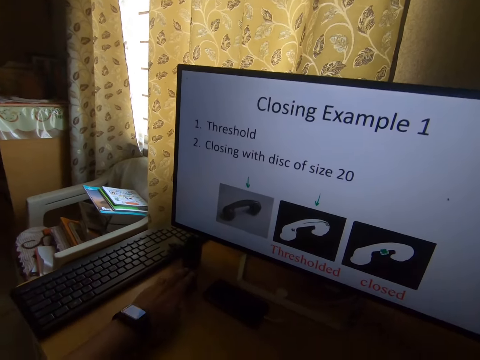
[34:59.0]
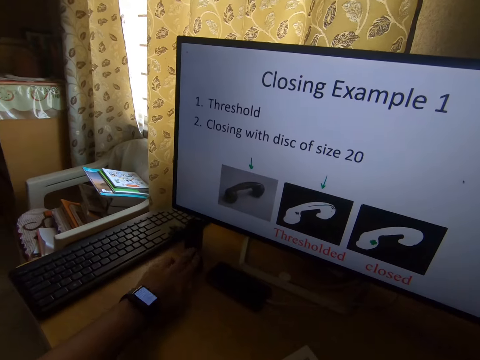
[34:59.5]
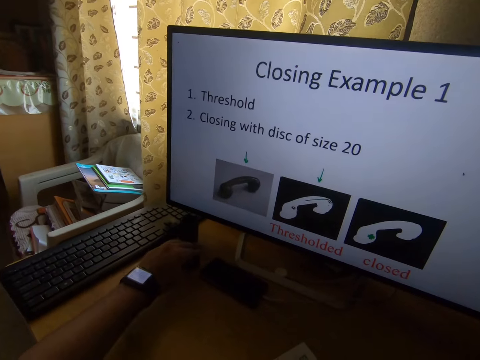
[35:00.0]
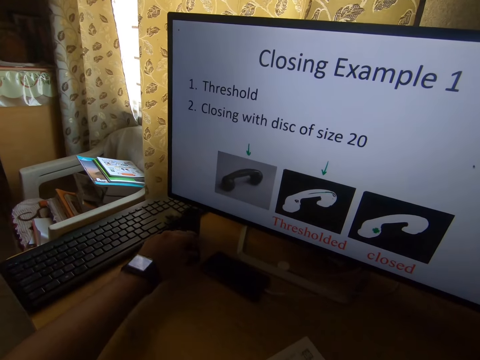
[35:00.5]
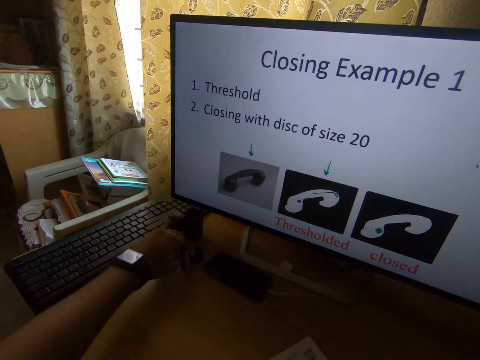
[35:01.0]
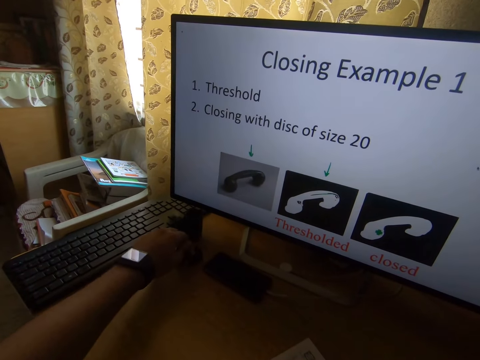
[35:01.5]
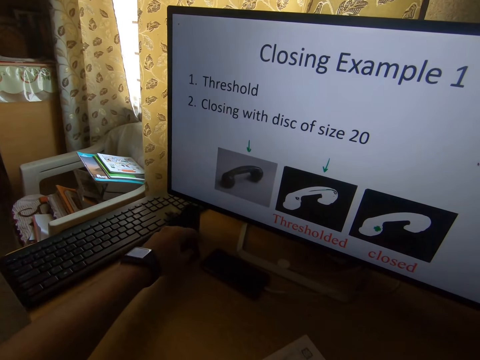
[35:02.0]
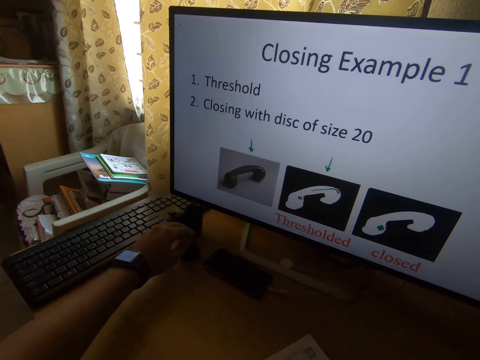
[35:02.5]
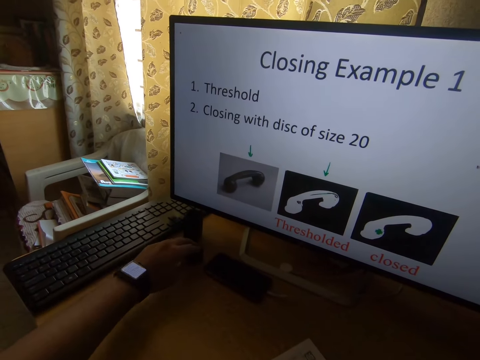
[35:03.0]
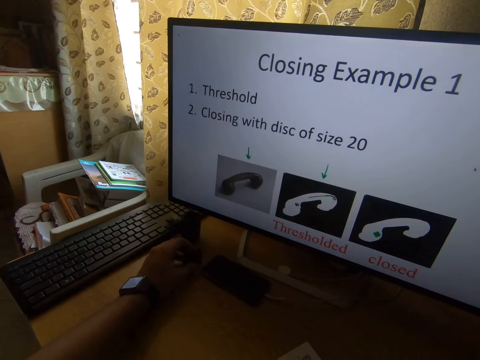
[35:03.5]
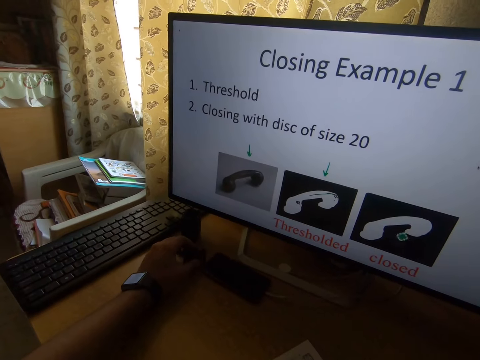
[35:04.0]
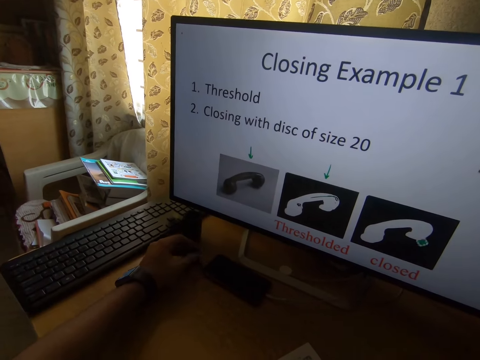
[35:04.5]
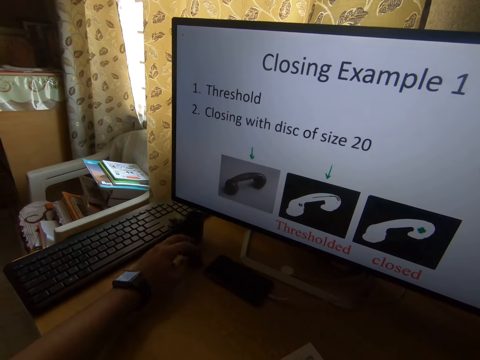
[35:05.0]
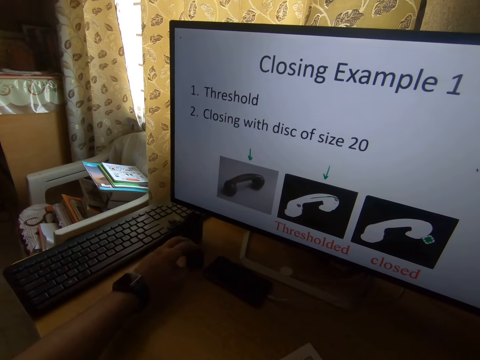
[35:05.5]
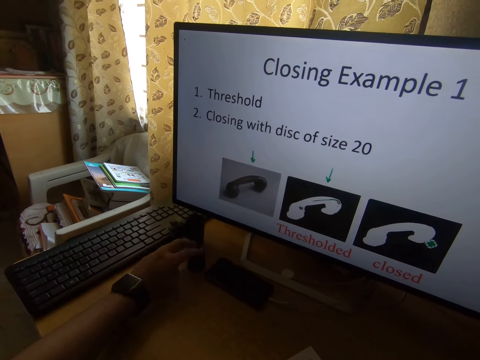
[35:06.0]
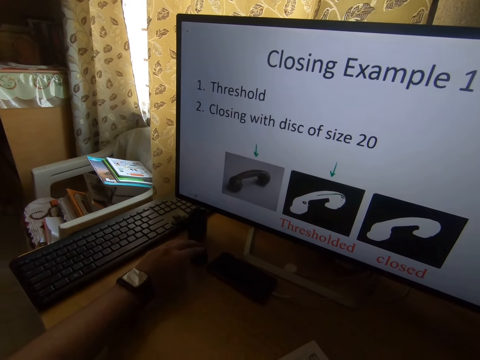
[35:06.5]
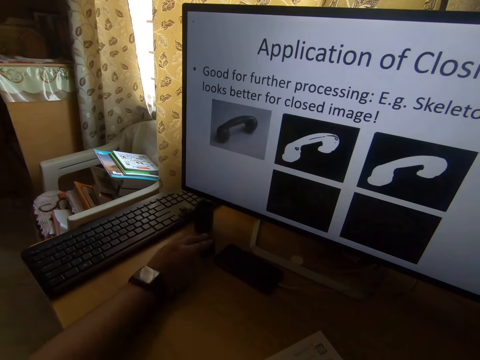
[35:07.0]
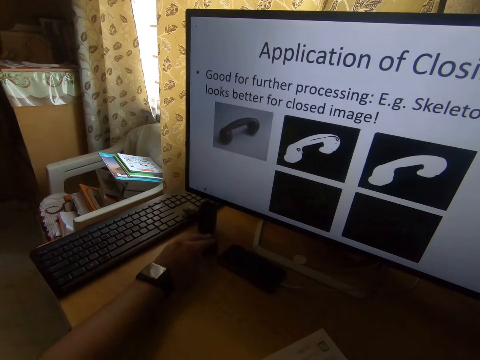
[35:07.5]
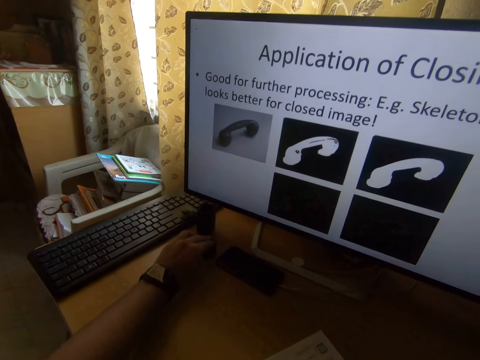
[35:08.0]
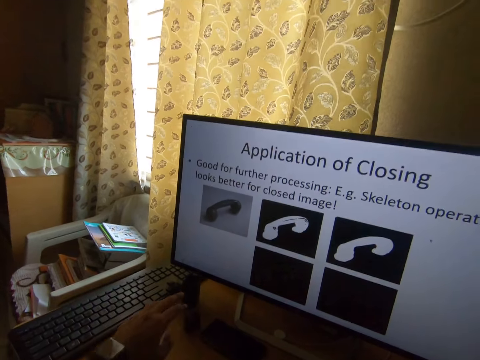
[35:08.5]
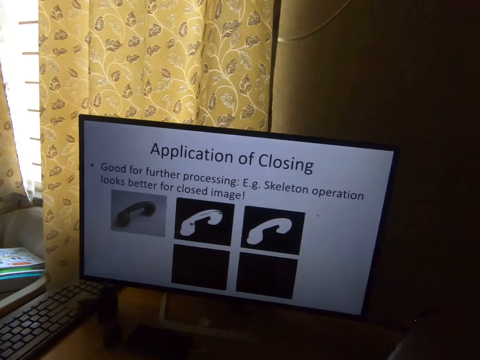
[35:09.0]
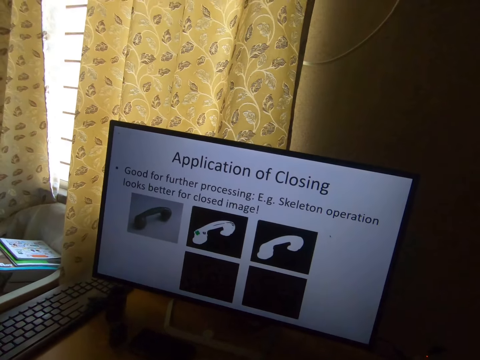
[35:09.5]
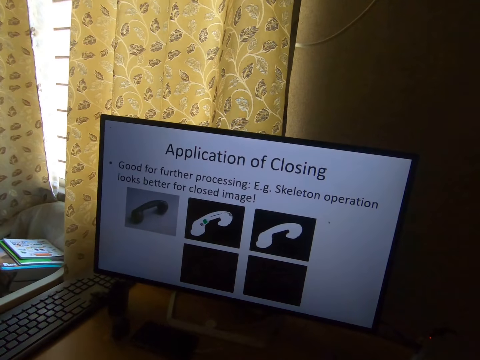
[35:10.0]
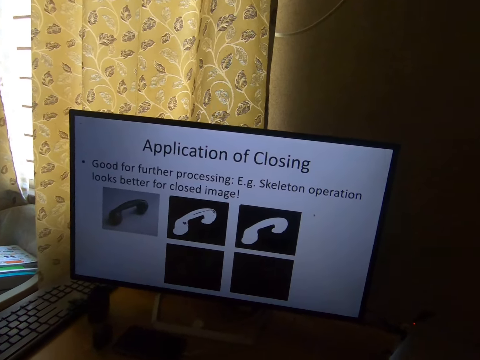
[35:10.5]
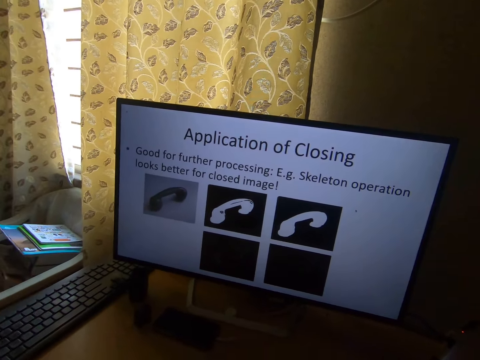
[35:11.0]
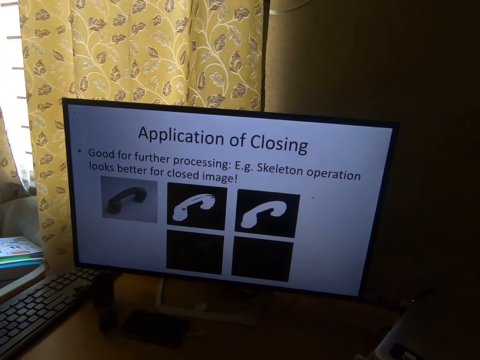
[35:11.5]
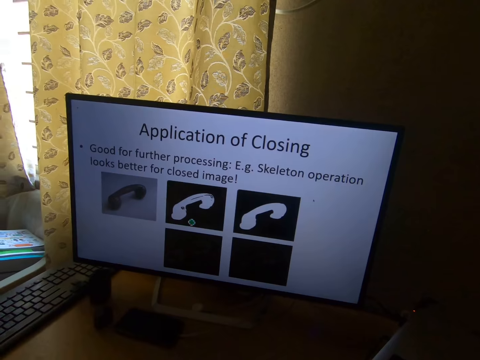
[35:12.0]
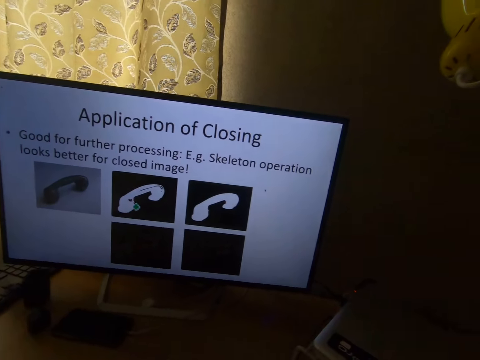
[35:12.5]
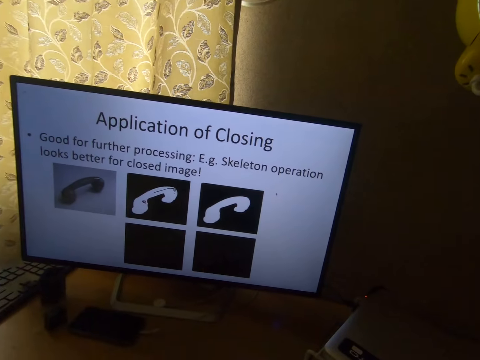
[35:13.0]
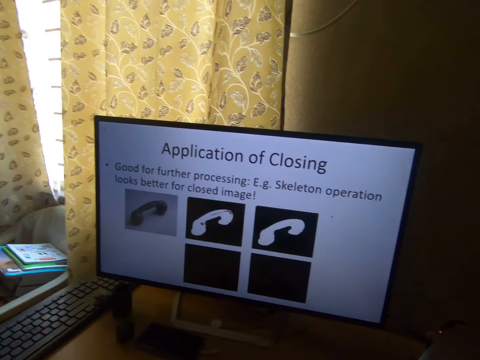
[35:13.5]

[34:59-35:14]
The camera wearer touches something. He arranges the devices on the table with his left hand.

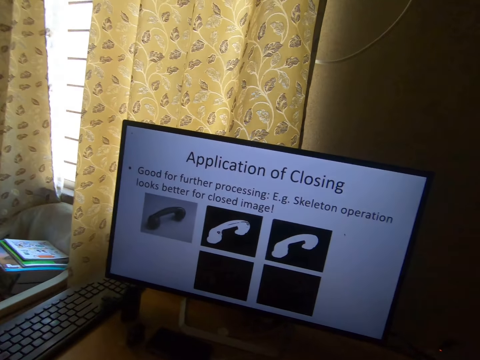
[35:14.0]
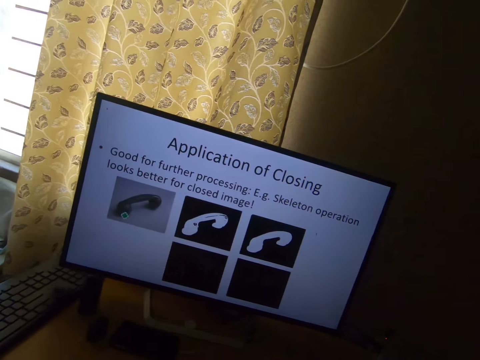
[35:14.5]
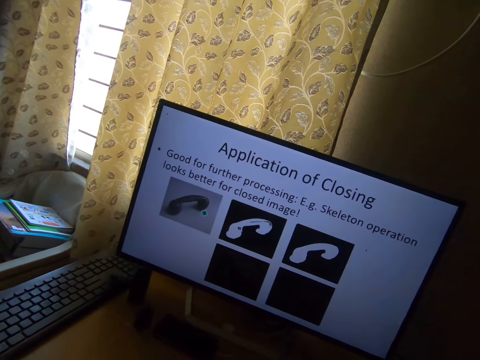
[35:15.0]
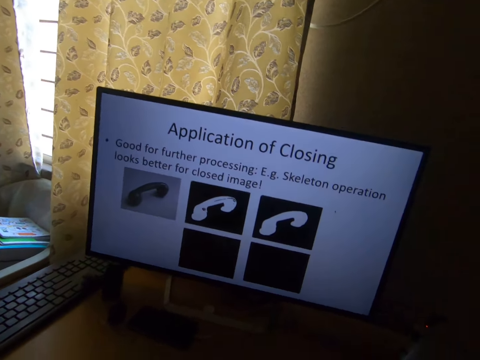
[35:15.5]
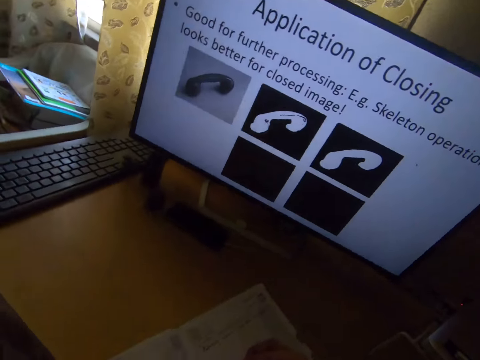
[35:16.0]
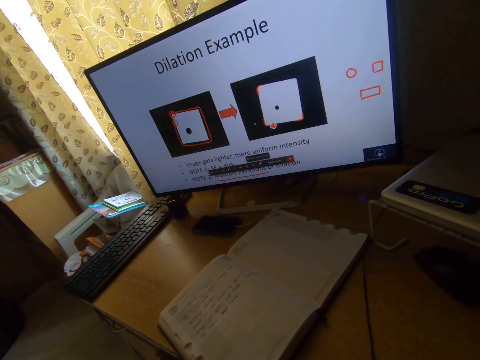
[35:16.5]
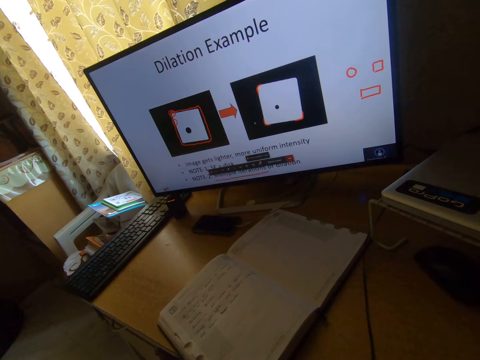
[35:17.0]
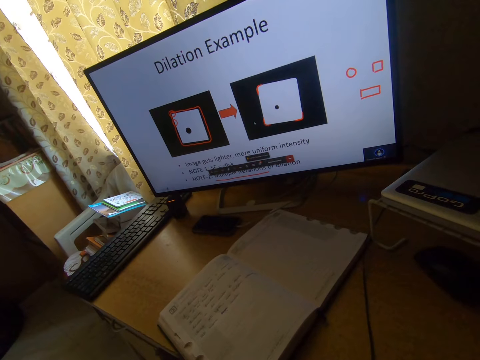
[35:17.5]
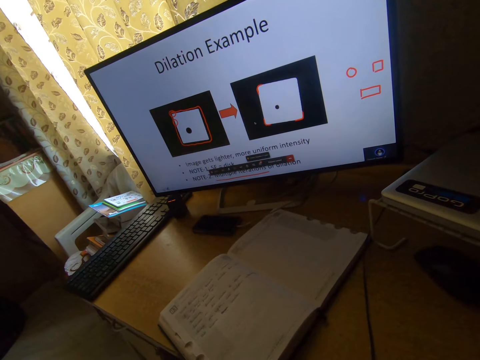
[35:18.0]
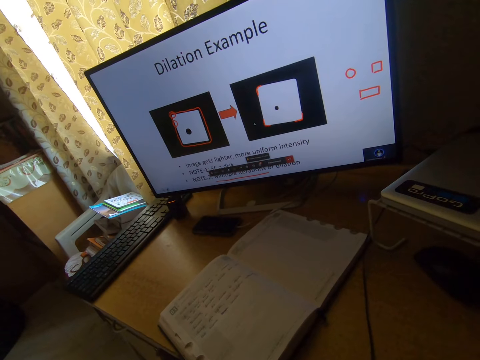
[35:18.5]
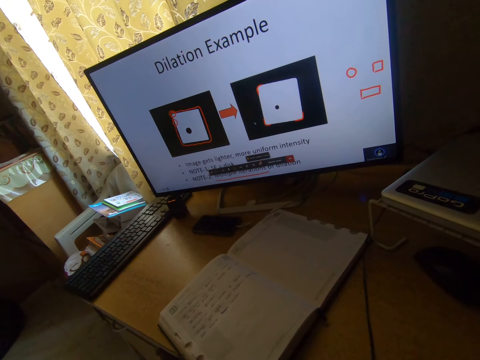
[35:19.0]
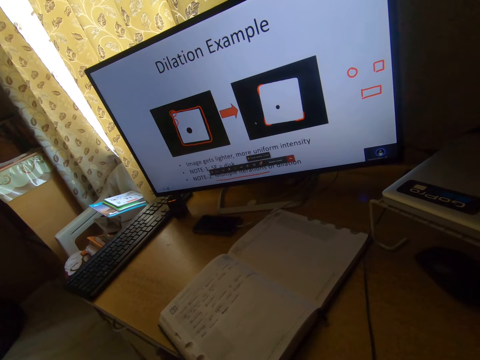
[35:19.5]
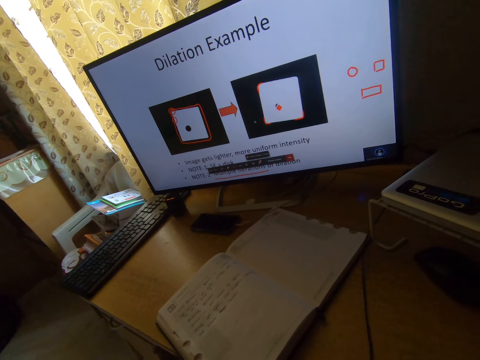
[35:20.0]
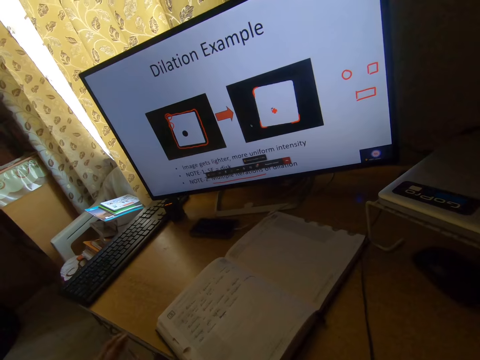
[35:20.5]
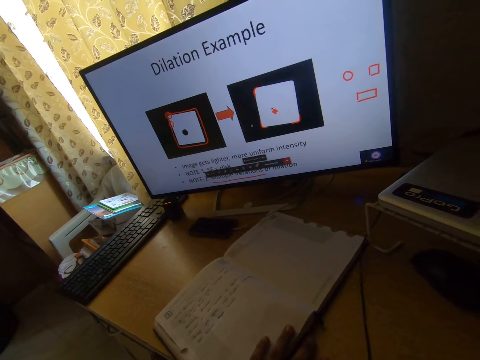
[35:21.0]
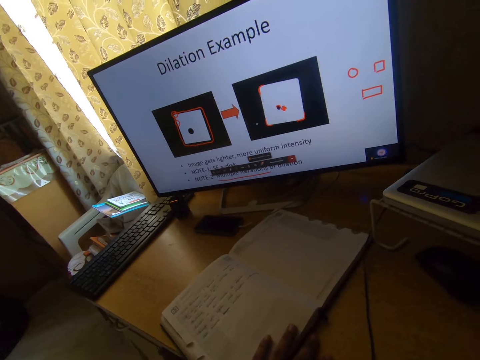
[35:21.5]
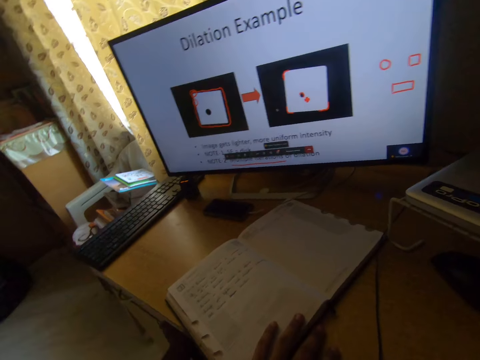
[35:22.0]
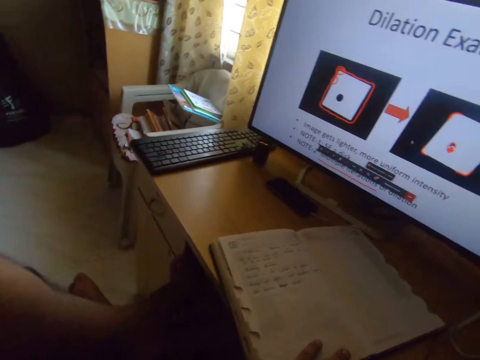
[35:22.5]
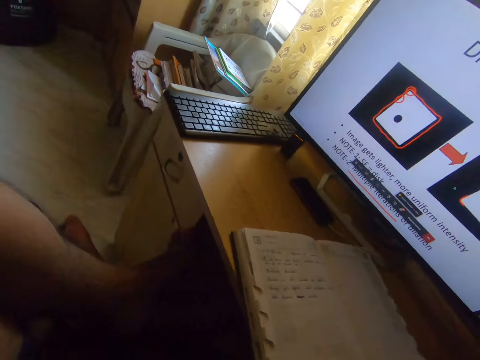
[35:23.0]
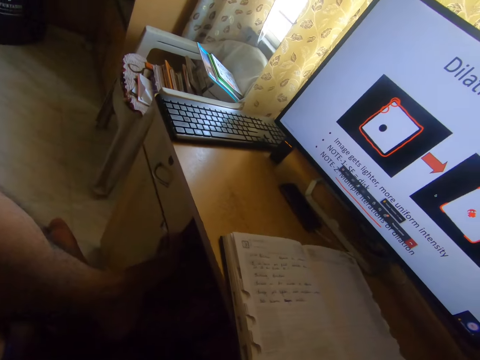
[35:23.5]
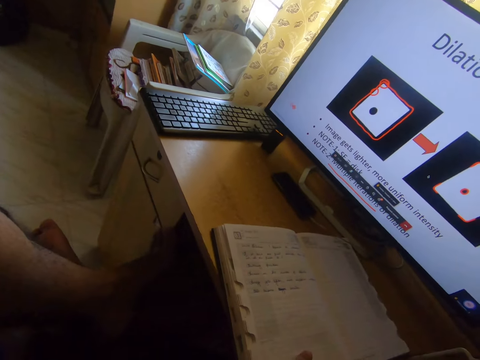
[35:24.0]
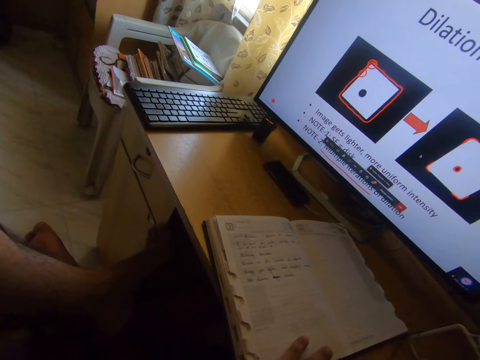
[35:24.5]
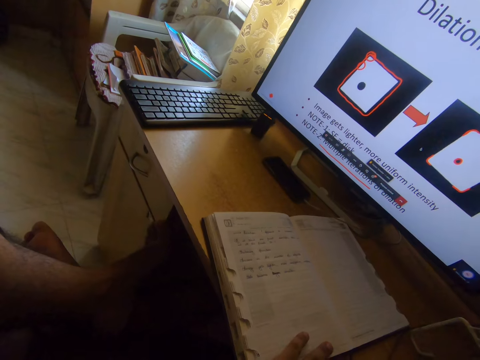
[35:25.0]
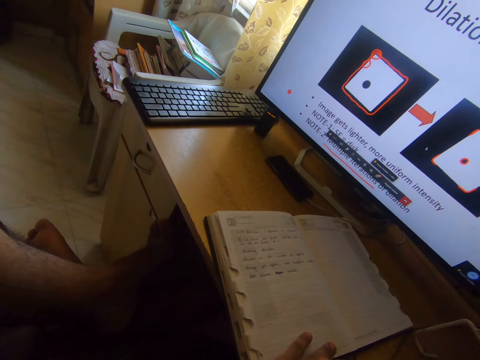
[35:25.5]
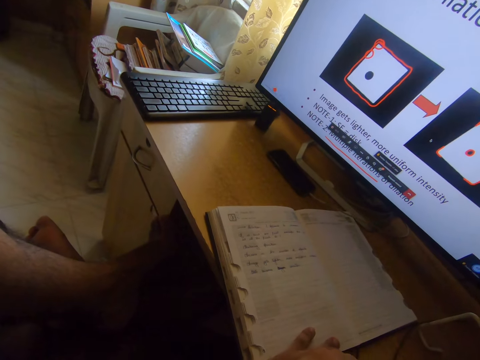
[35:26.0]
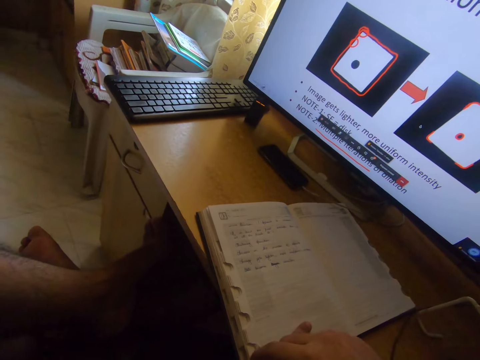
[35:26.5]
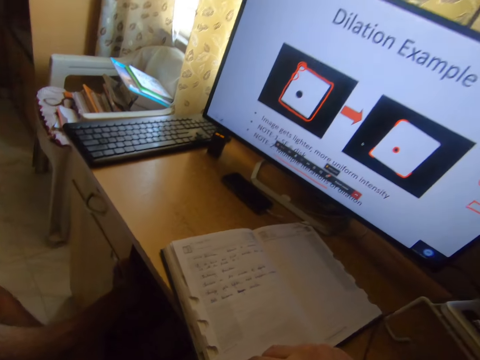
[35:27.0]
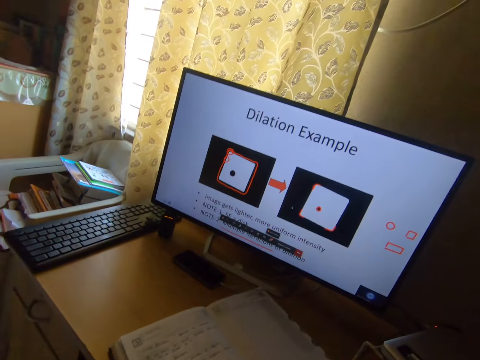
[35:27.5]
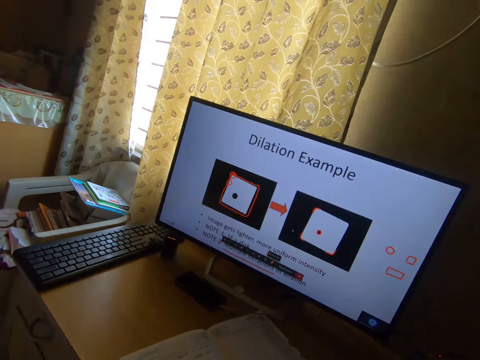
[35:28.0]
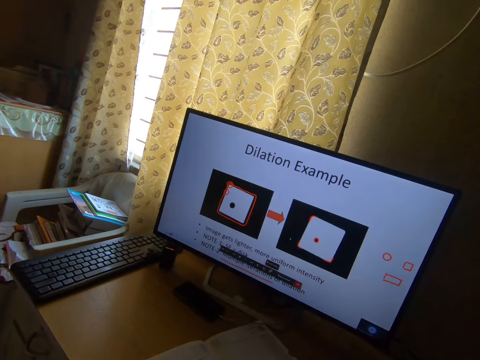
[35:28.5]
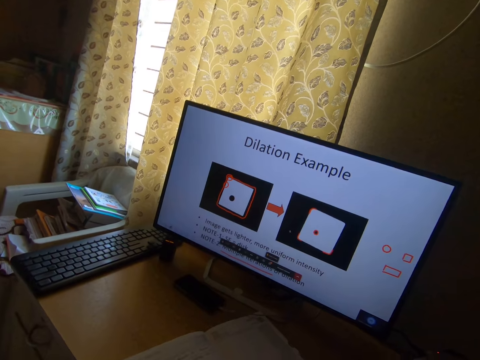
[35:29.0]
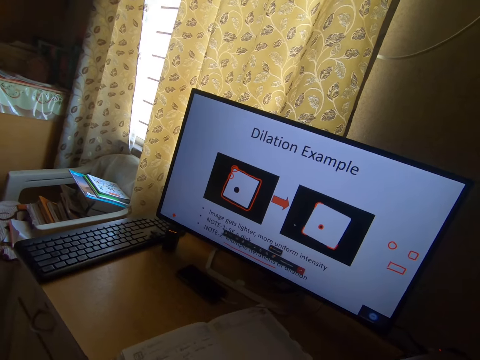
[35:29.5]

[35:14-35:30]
The camera wearer holds the book. He places his left hand on the book.
